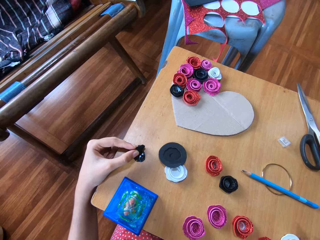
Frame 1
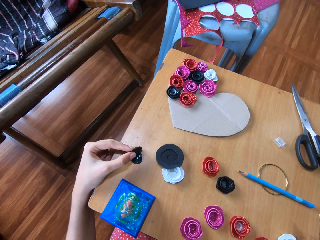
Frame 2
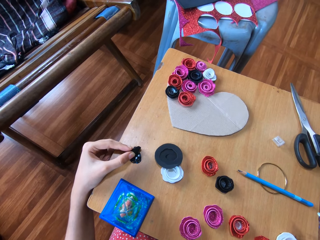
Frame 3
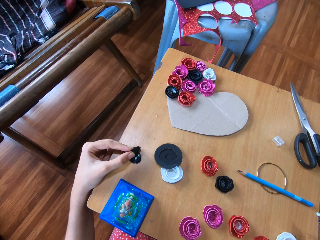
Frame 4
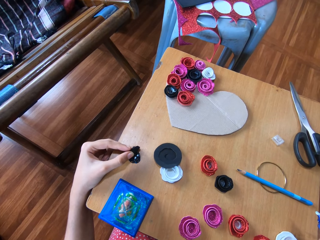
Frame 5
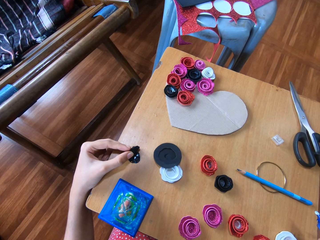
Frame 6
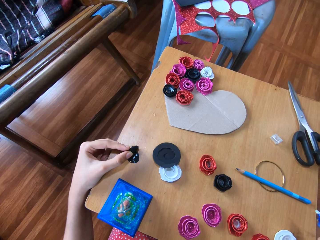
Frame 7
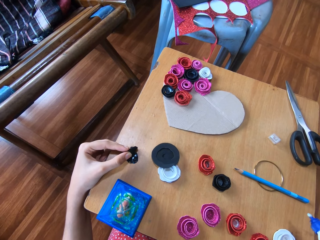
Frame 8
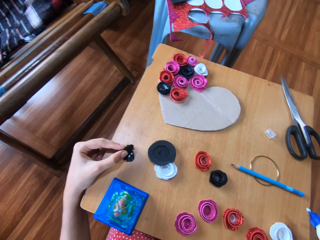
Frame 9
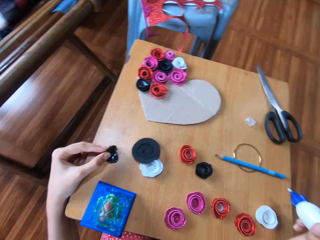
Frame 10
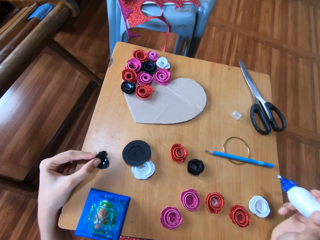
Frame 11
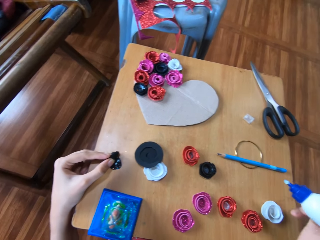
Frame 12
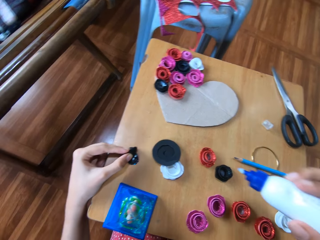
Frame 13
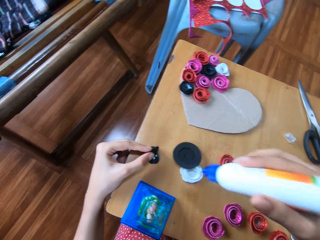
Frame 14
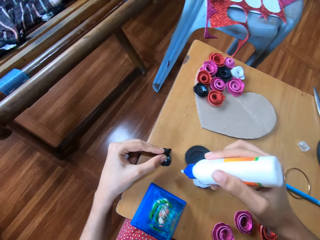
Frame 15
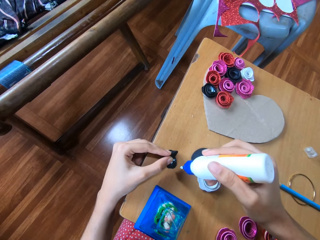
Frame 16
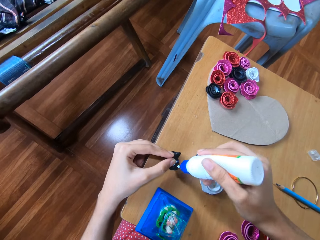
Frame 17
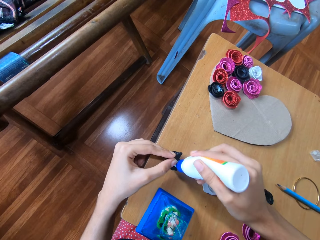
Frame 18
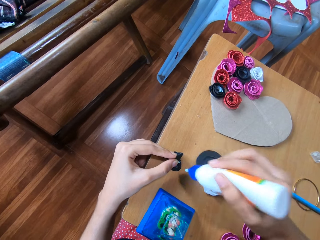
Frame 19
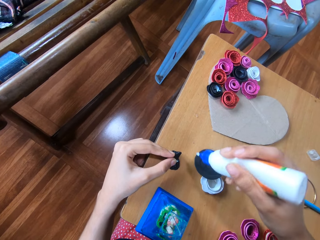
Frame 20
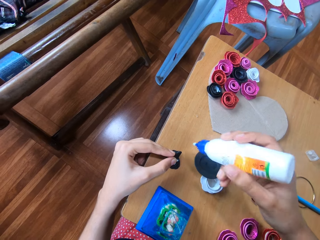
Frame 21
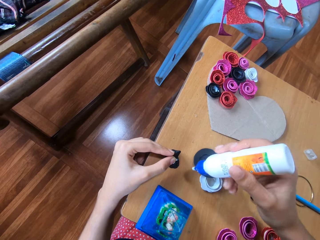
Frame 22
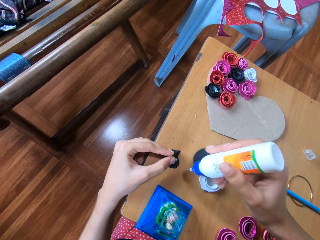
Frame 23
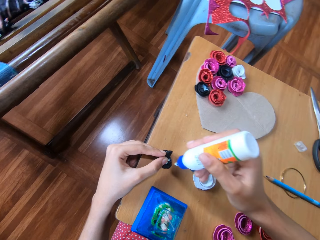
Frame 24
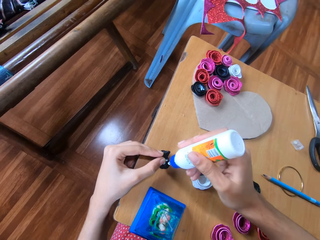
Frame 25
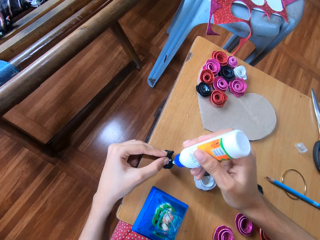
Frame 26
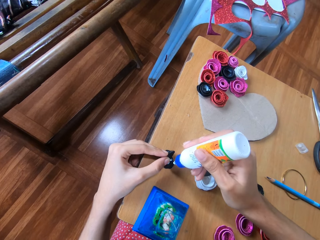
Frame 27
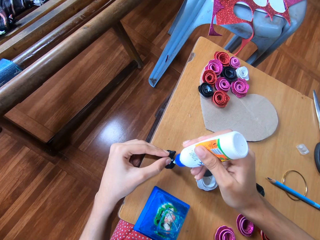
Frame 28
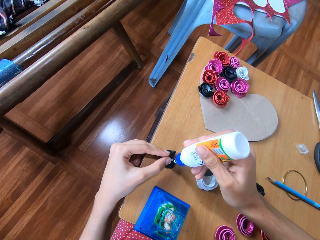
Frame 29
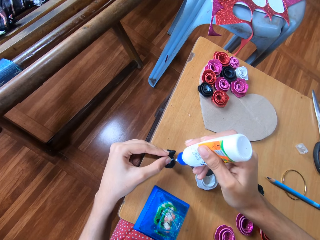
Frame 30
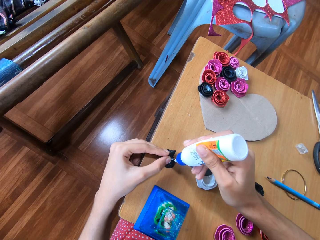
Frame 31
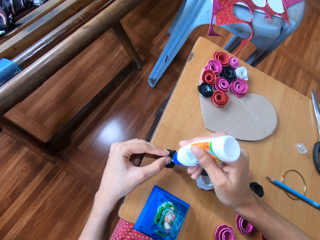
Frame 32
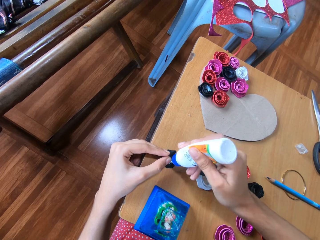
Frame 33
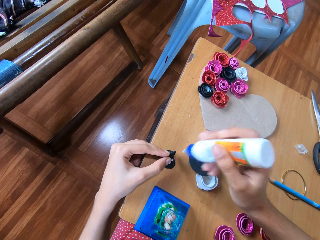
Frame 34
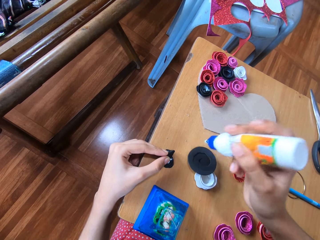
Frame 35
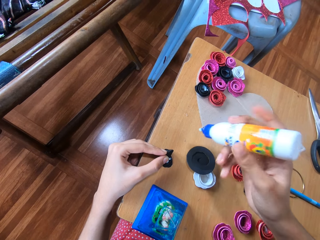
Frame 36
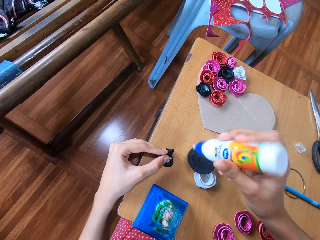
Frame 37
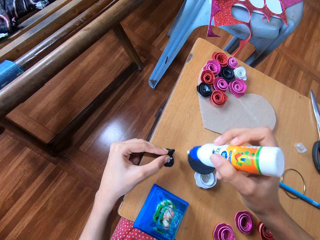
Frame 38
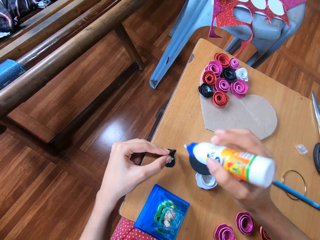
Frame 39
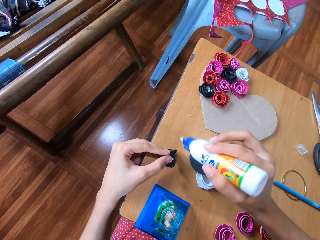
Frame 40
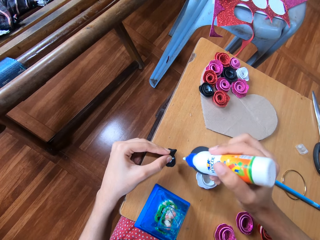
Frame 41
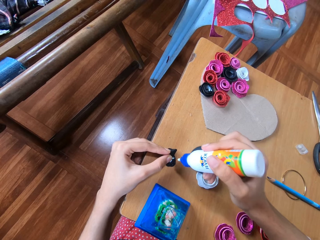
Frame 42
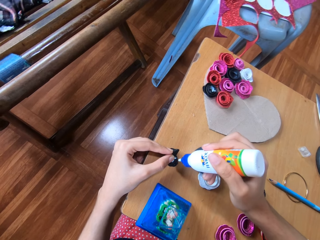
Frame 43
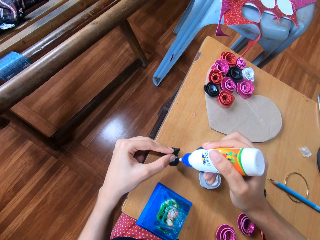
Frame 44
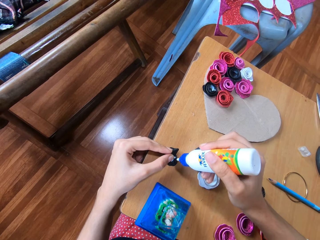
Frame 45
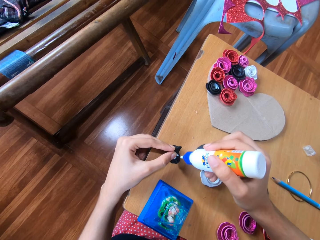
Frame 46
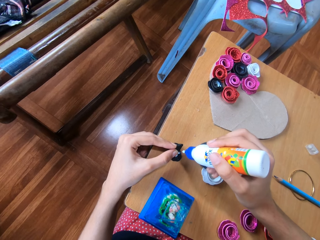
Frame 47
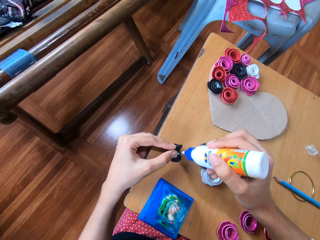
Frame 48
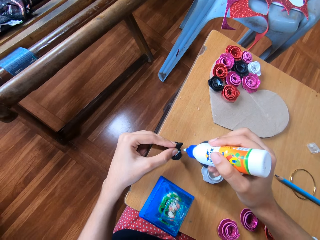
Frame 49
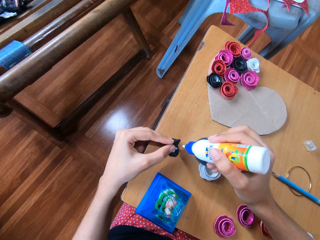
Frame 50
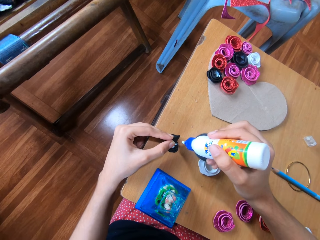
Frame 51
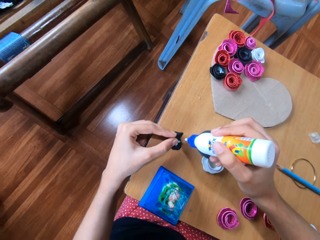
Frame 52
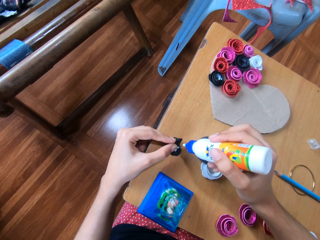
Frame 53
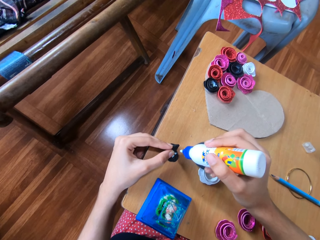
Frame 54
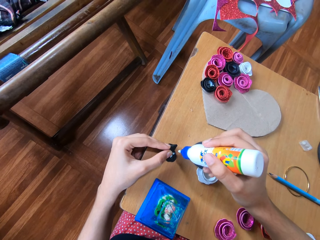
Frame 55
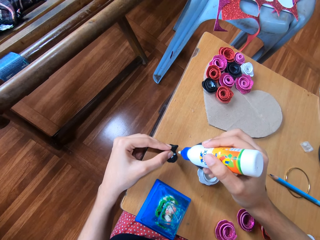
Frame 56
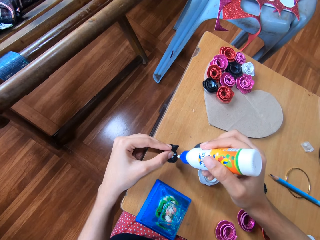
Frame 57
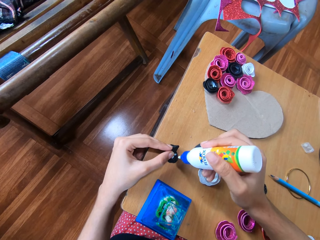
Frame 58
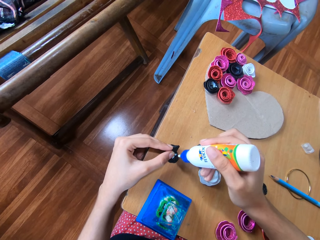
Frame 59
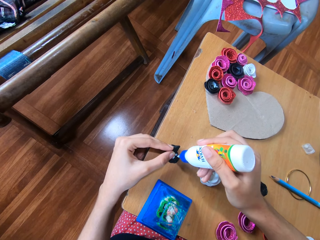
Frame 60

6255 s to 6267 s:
The camera wearer spreads the glue on the cardboard. They stop.

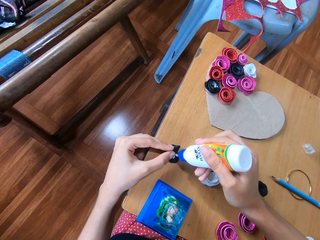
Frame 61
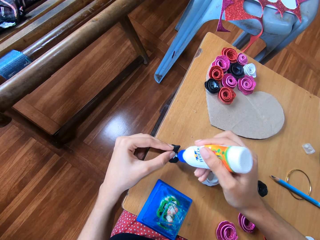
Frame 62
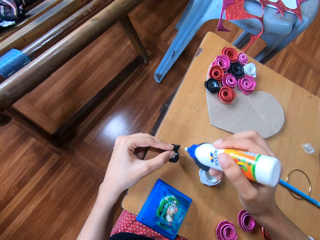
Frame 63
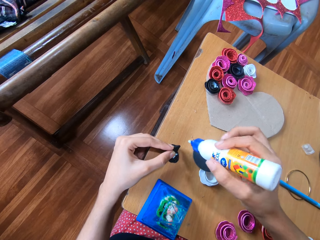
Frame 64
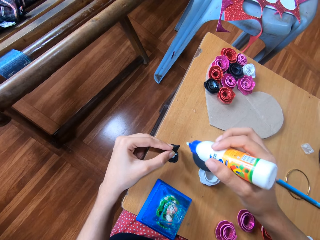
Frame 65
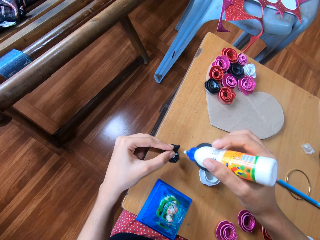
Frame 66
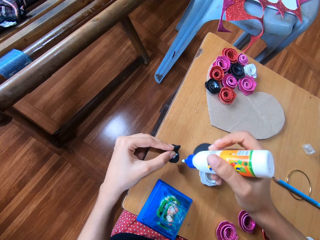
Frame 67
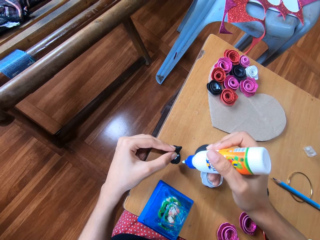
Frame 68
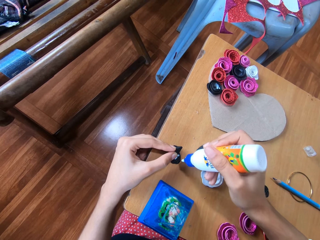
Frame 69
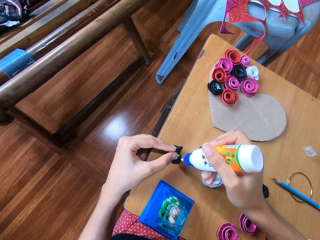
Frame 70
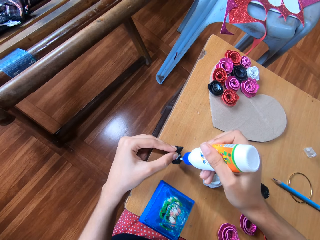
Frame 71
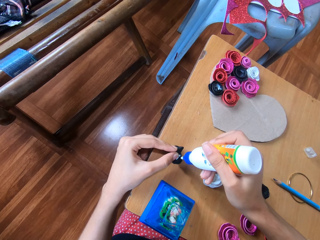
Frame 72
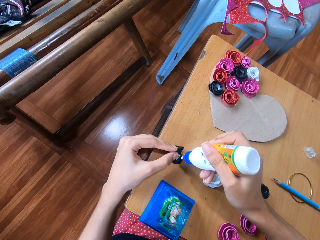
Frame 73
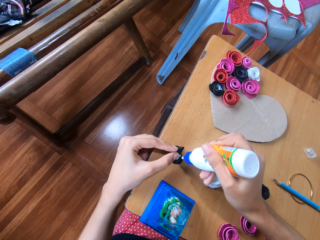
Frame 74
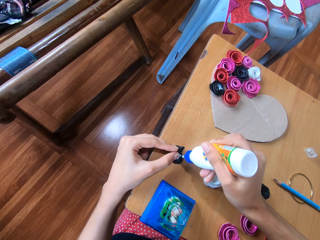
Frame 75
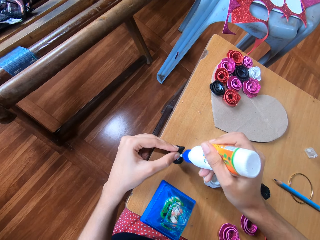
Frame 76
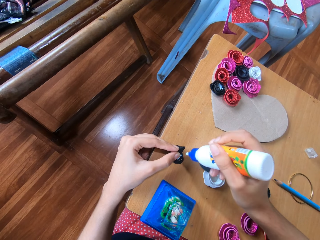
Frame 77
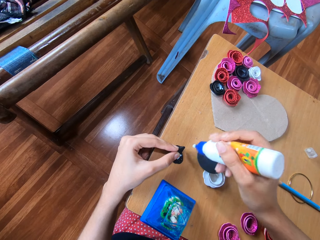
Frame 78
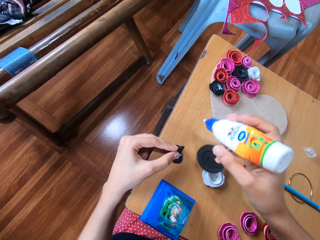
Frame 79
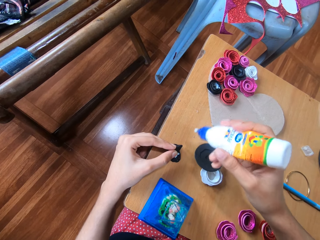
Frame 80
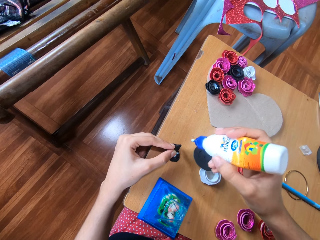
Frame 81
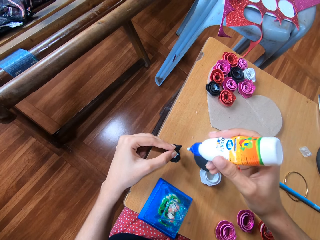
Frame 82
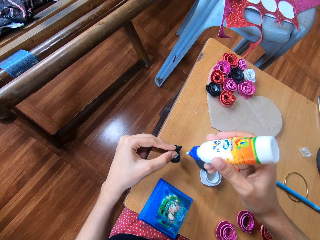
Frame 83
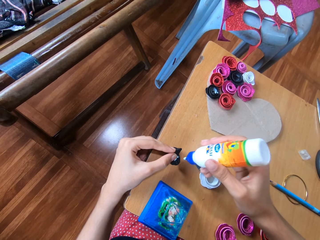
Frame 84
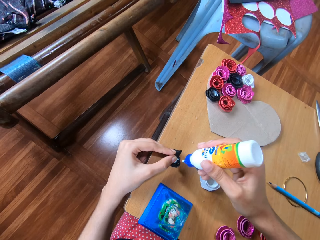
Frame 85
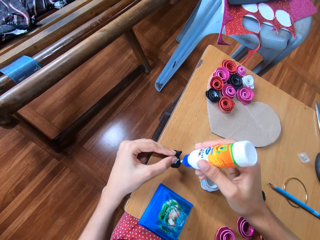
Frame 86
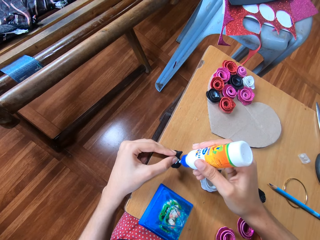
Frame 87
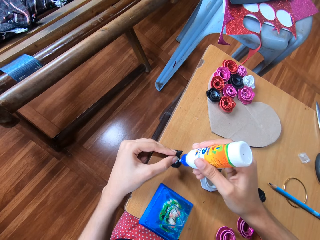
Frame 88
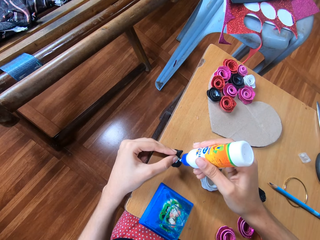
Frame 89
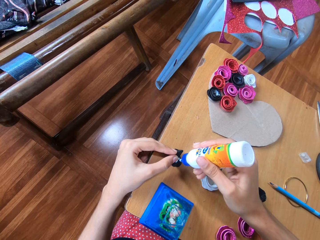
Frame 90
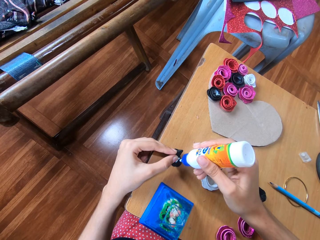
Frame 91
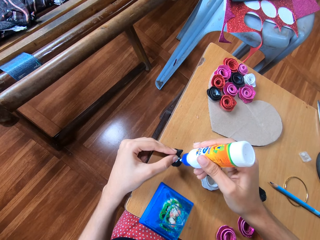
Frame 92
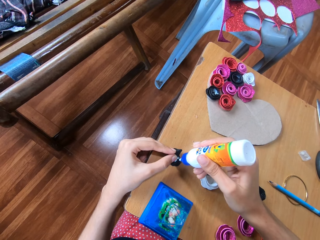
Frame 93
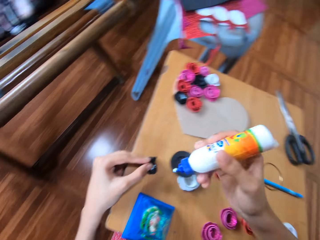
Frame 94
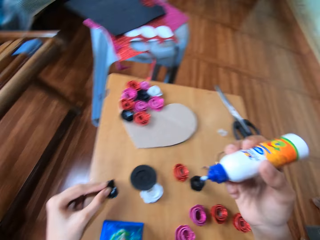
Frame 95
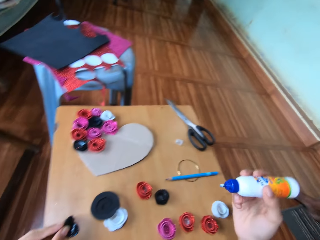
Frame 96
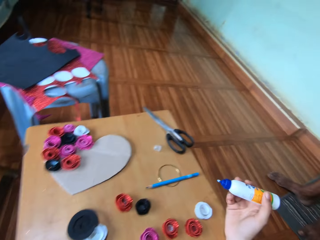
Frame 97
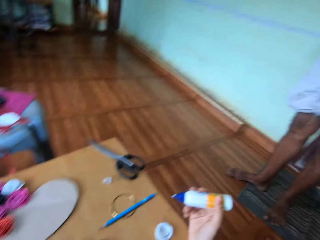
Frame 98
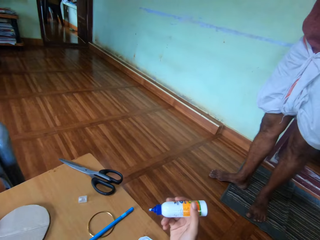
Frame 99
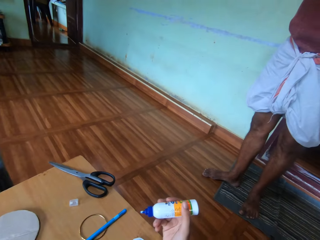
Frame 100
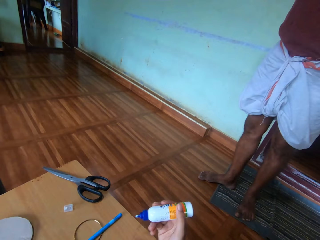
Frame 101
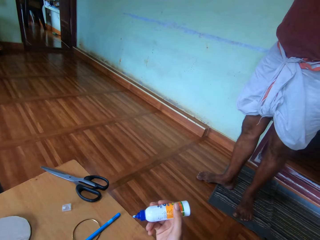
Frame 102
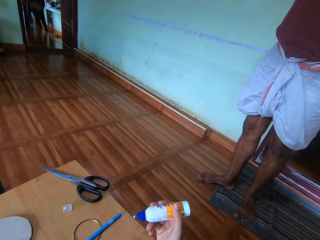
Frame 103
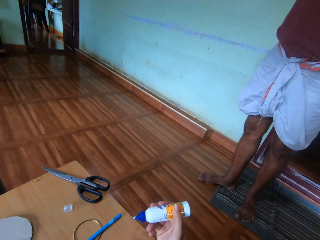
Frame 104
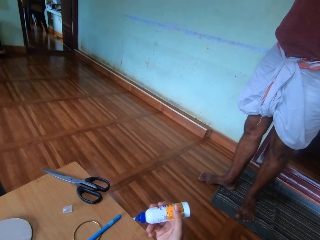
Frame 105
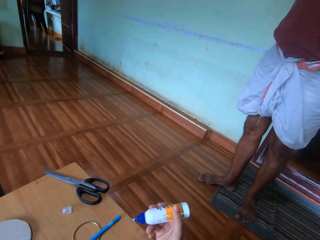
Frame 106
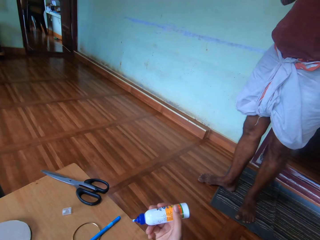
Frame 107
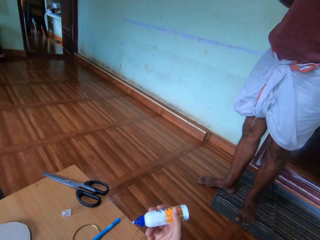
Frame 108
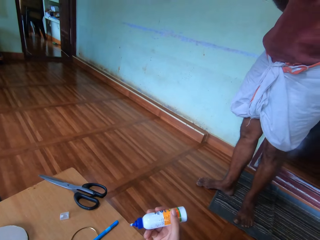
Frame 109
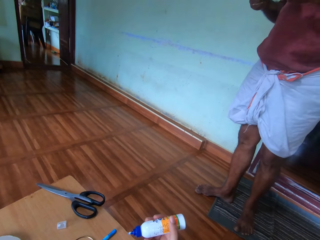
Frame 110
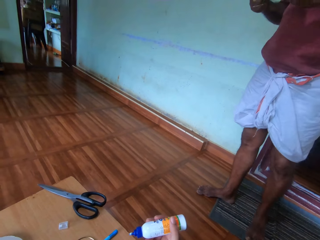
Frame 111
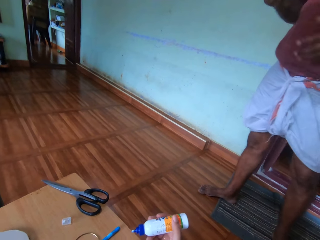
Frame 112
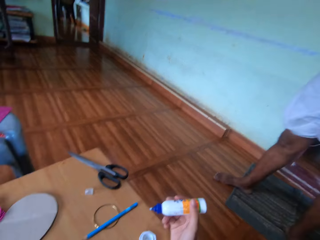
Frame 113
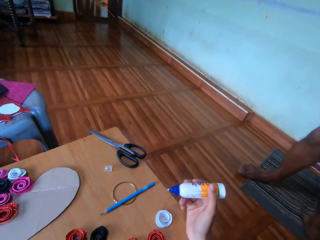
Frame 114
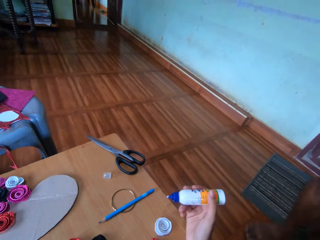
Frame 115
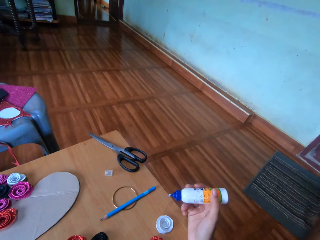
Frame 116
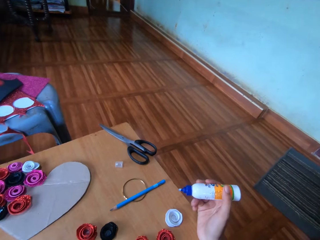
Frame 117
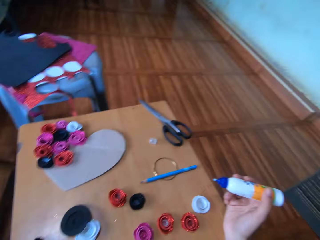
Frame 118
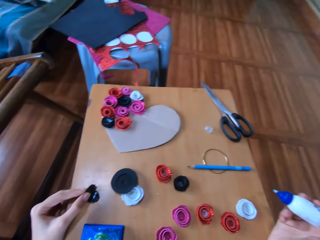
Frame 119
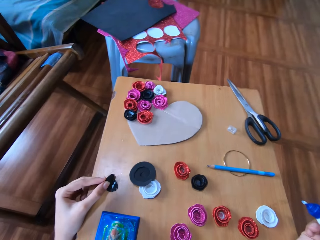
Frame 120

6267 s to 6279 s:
The camera wearer looks at a man. The man talks to the camera wearer.
